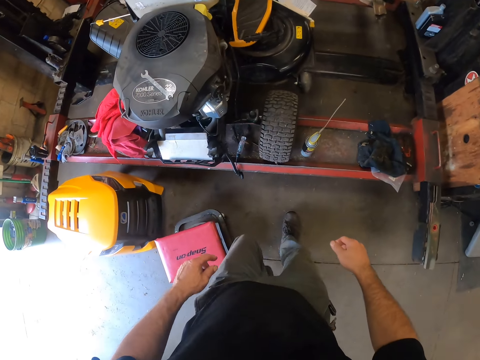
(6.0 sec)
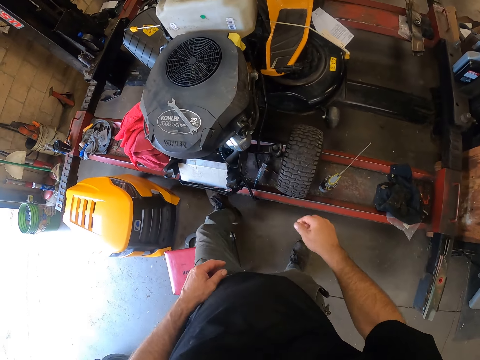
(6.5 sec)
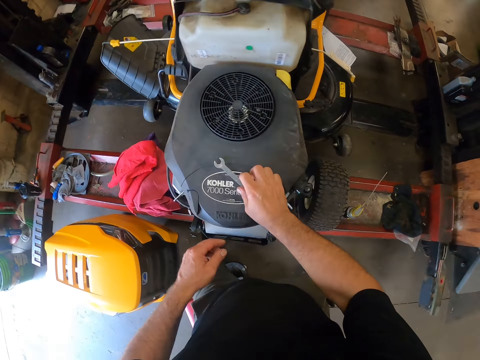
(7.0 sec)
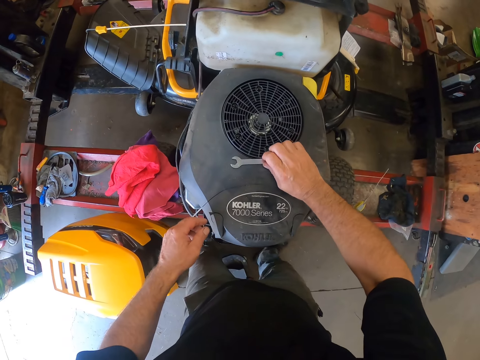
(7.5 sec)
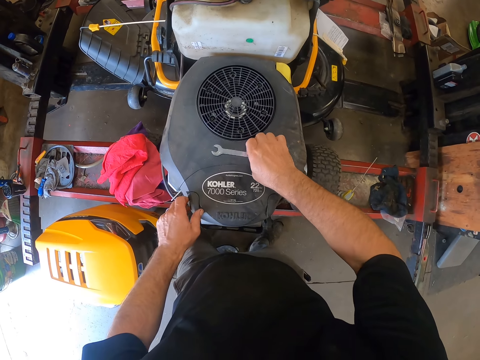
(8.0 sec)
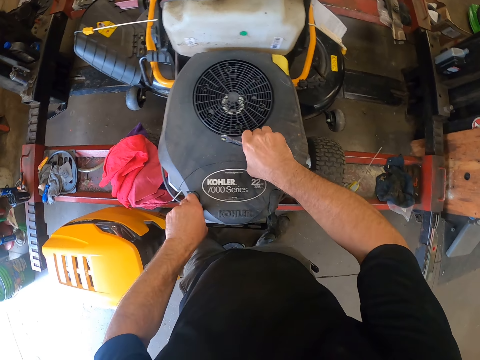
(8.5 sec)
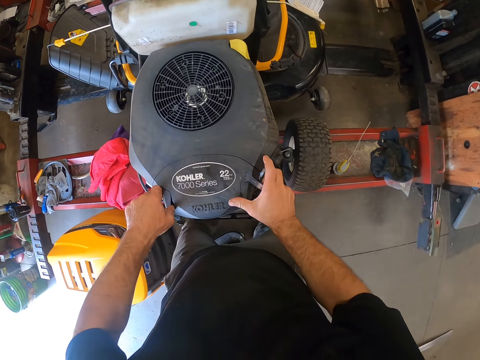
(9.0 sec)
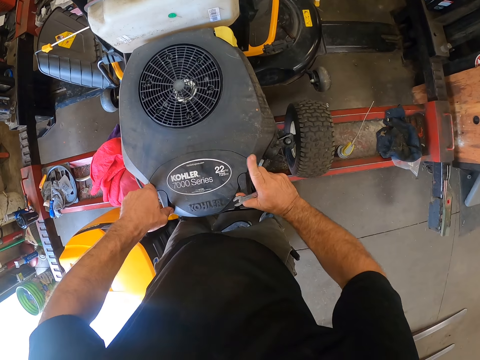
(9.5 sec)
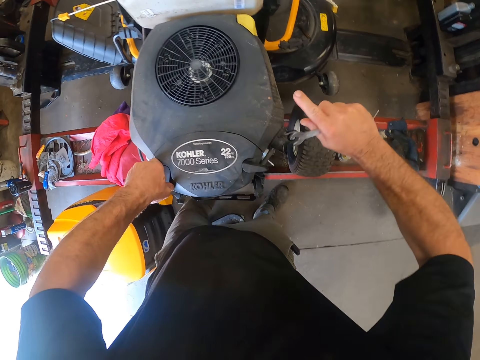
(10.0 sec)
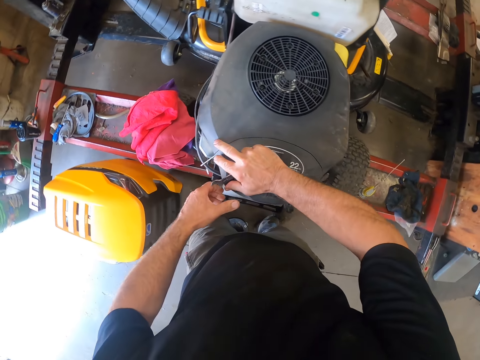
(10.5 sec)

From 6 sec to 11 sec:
The camera wearer picks up a wrench or spanner from a mower engine with his right hand. He moves the spanner on the ride-on lawn mower. He removes the cover of the mower engine with his hands.

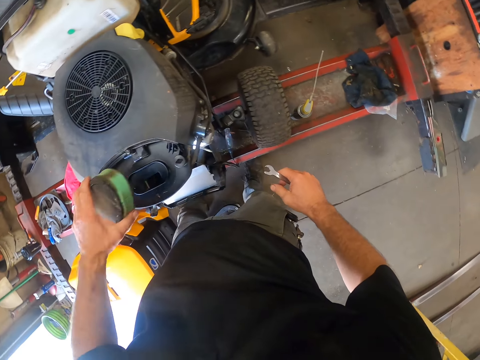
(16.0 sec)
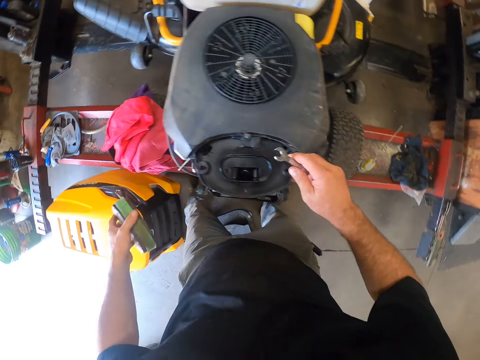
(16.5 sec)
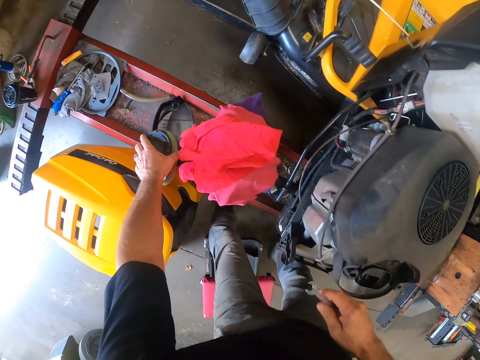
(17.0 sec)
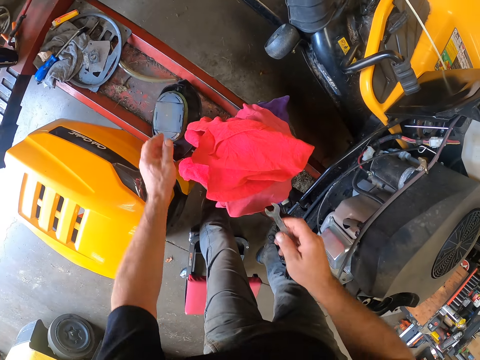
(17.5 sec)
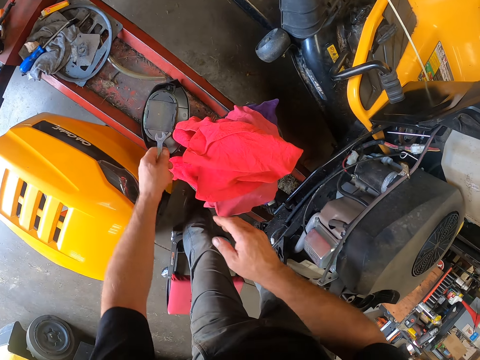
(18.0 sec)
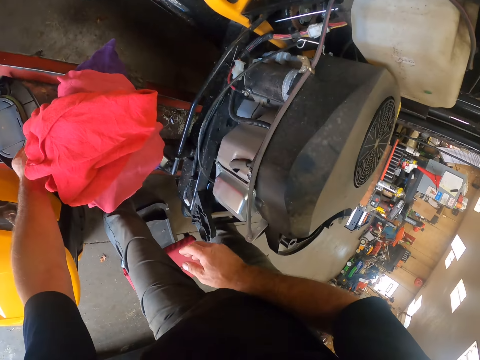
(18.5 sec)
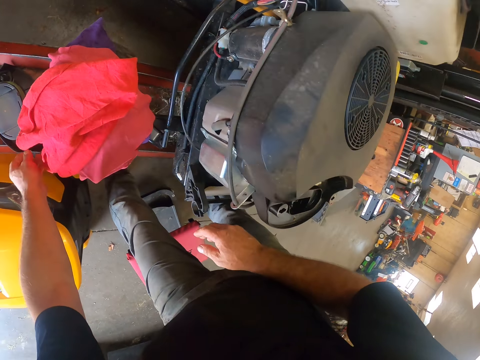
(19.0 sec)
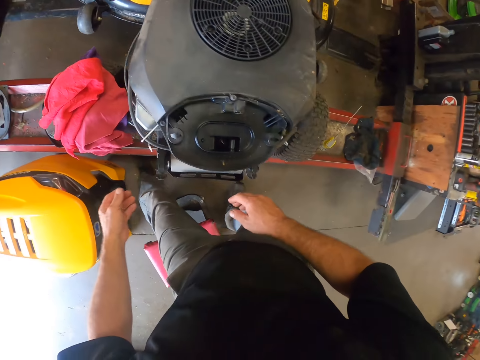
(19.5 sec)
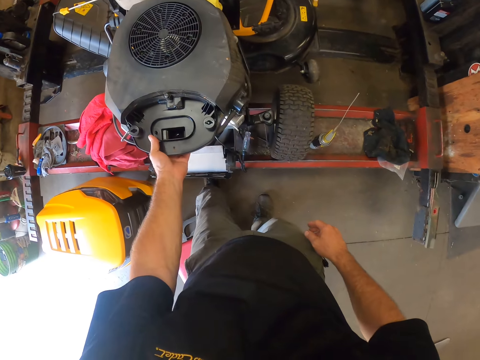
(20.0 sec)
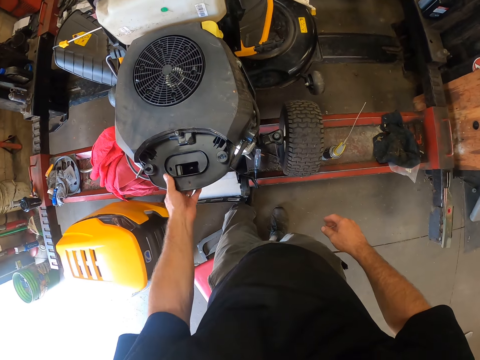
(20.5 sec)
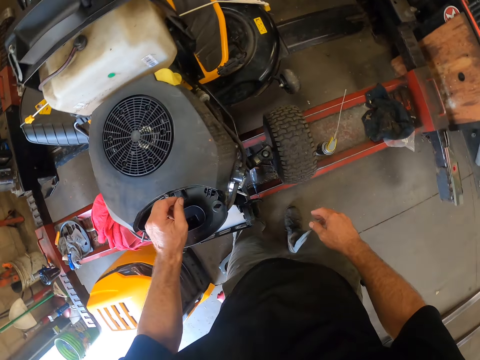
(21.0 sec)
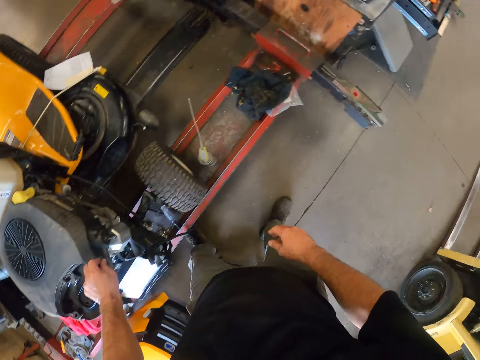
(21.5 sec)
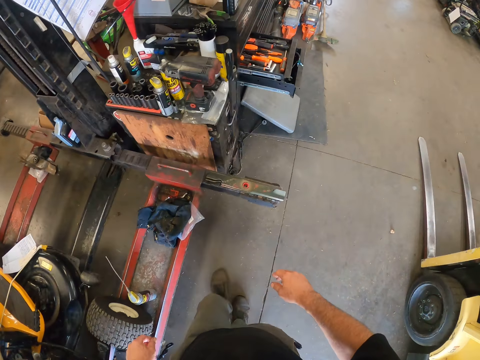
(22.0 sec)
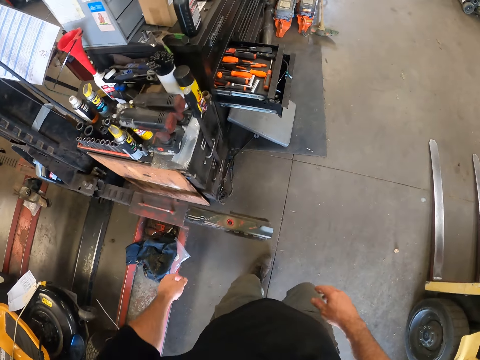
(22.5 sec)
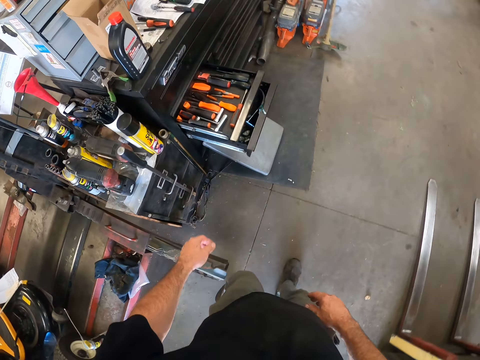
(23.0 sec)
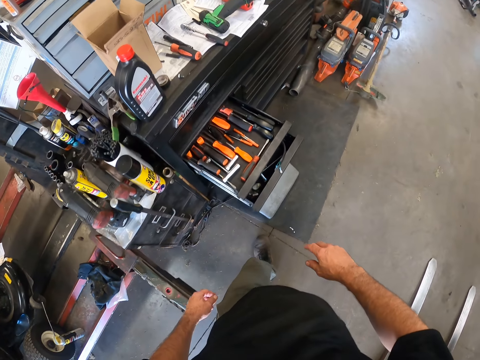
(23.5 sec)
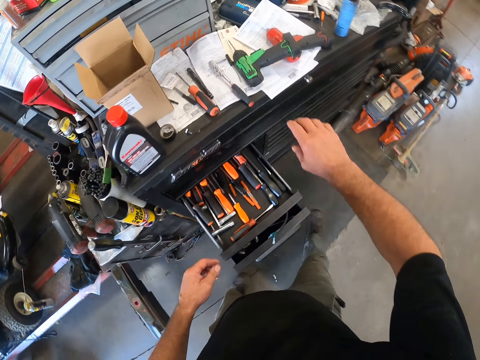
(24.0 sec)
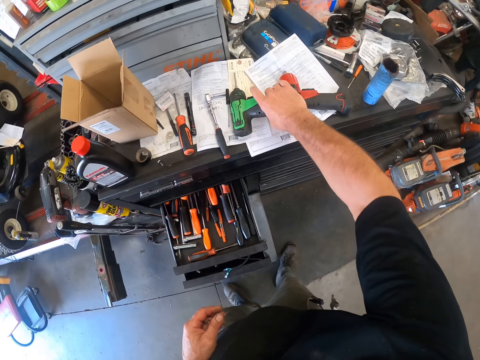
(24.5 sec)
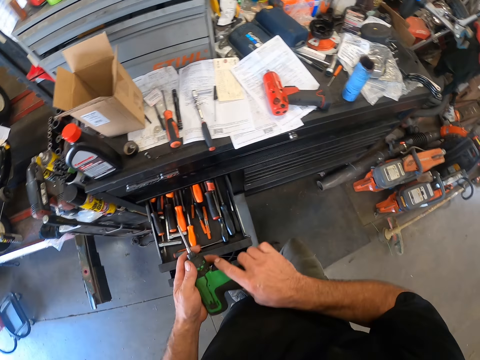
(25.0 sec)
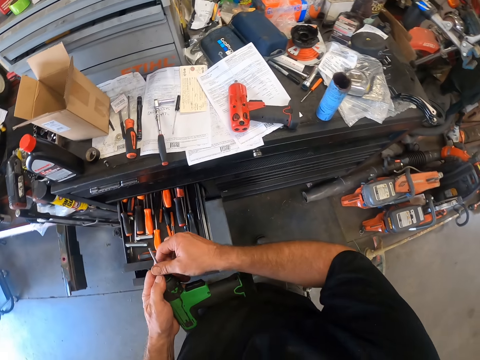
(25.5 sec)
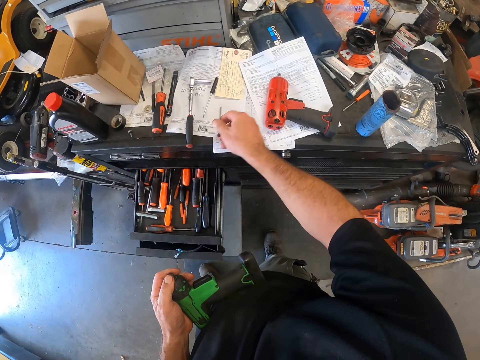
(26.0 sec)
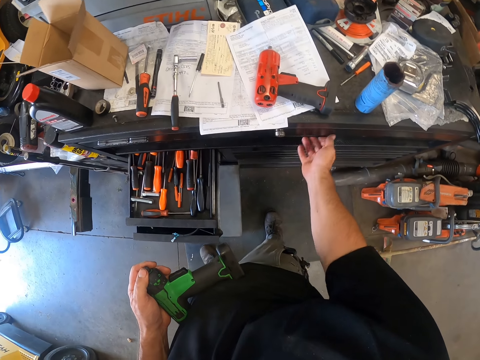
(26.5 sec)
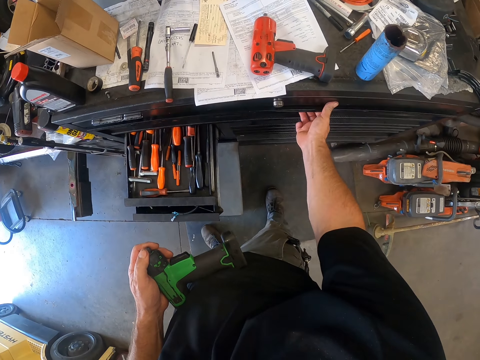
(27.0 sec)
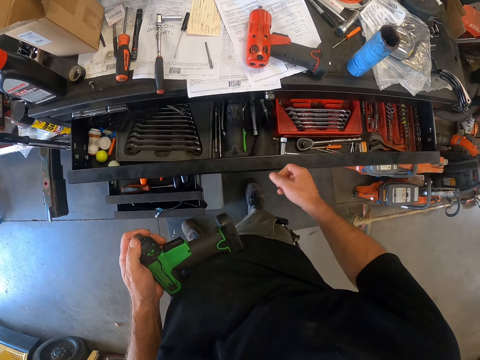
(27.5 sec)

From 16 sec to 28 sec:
The camera wearer drops the foam on the metal stand. He transfers the wrench from his right hand to his left hand and drops the wrench into the cover of the ride-on lawn mower with his left hand. He touches the mower engine with his left hand. He holds the ride-on lawn mower with his left hand. He walks around the garage. He moves towards a cabinet in the workshop. He picks up a cordless drill driver or electric drill from the top of the cabinet with his right hand. He turns the electric drill to his left hand. He removes a drill bit from the cordless drill driver with his right hand. He drops the drill bit on the cabinet with his right hand. He opens the drawer with his right hand.

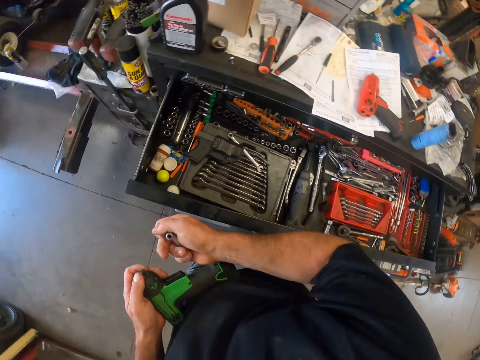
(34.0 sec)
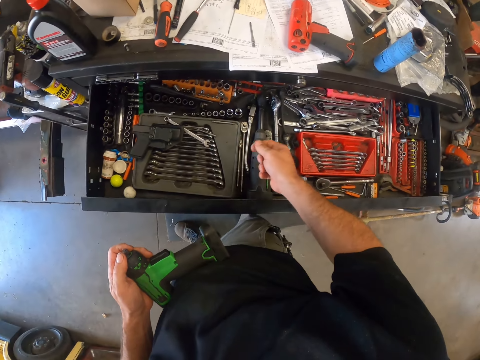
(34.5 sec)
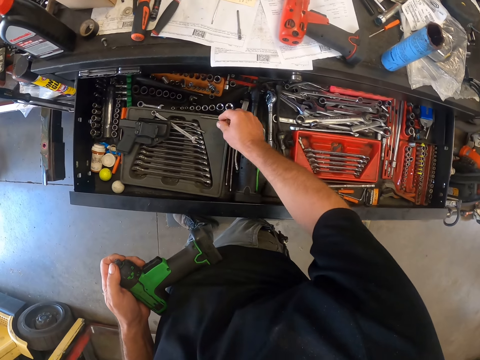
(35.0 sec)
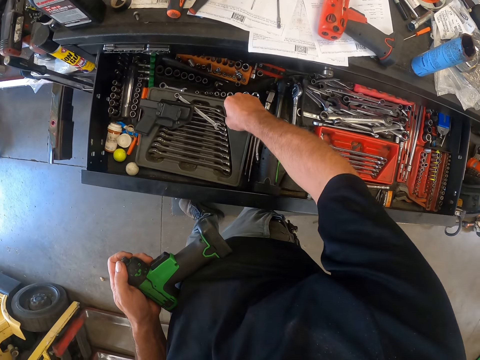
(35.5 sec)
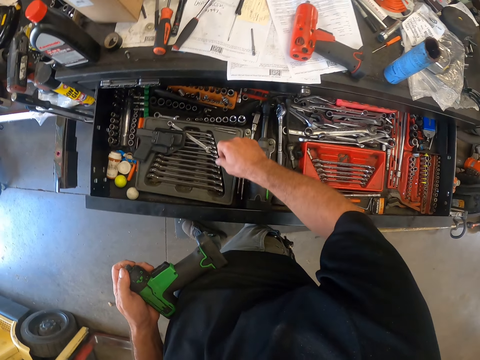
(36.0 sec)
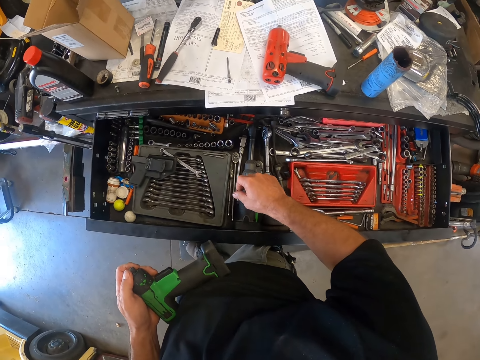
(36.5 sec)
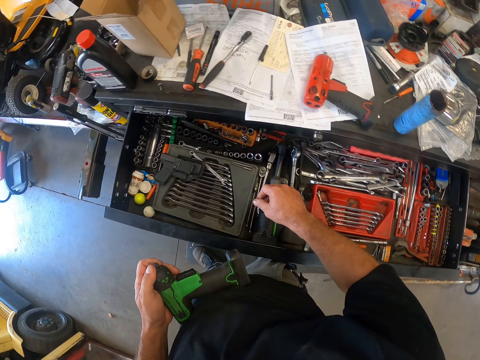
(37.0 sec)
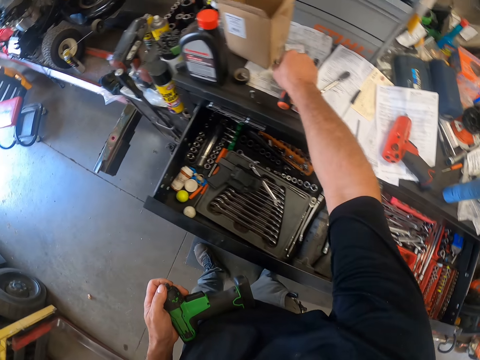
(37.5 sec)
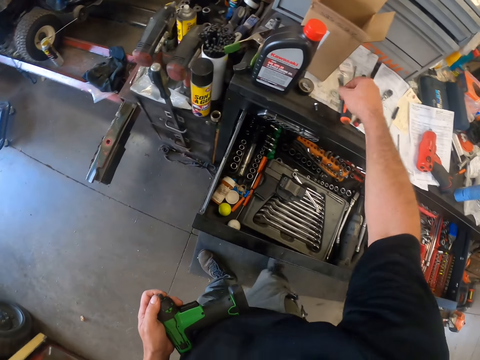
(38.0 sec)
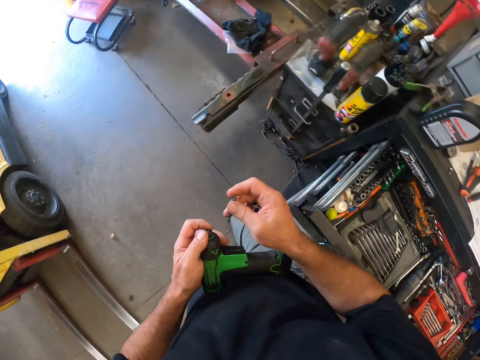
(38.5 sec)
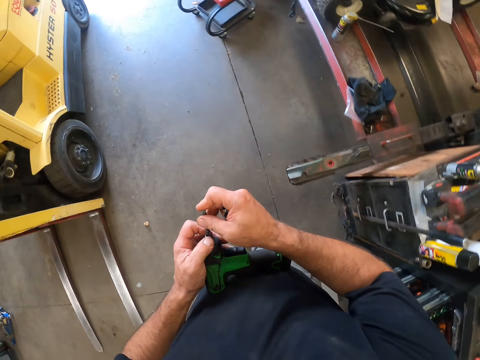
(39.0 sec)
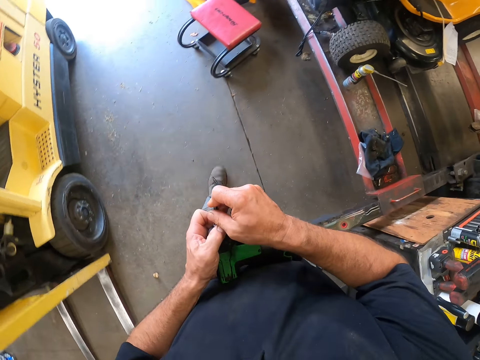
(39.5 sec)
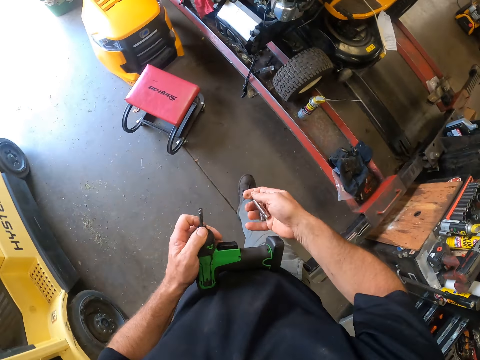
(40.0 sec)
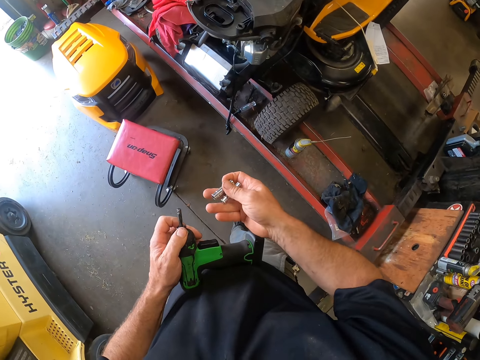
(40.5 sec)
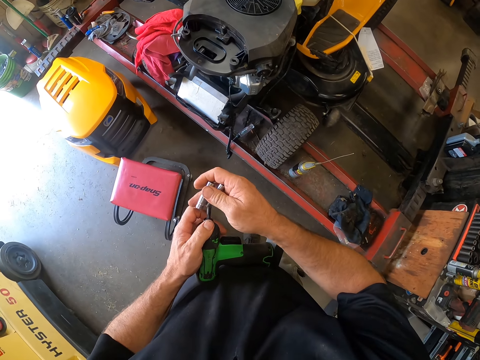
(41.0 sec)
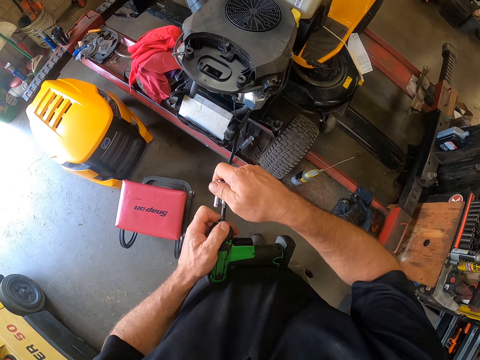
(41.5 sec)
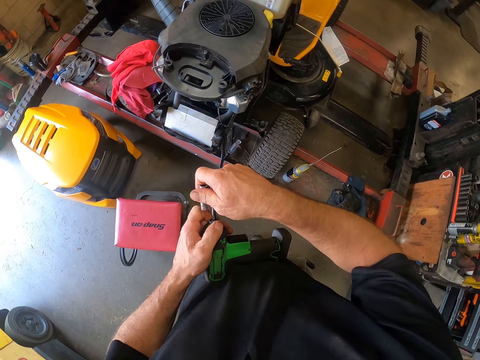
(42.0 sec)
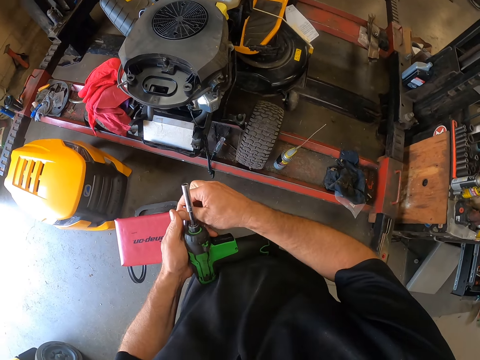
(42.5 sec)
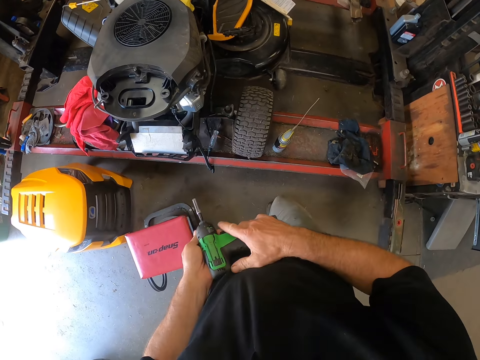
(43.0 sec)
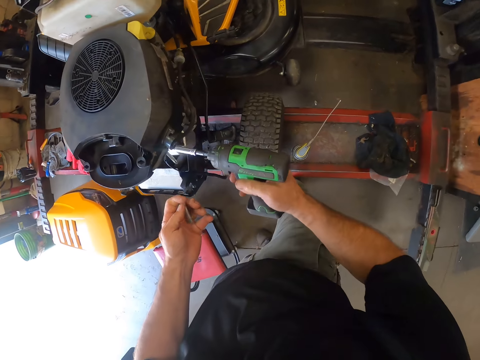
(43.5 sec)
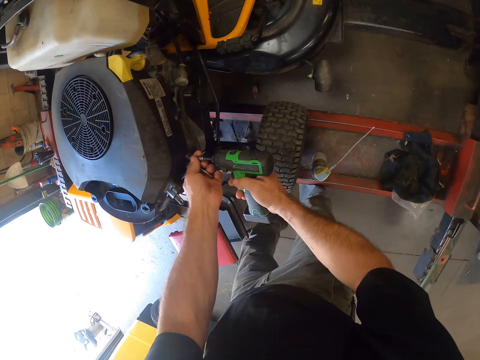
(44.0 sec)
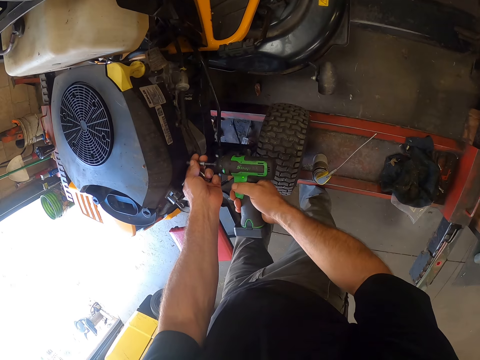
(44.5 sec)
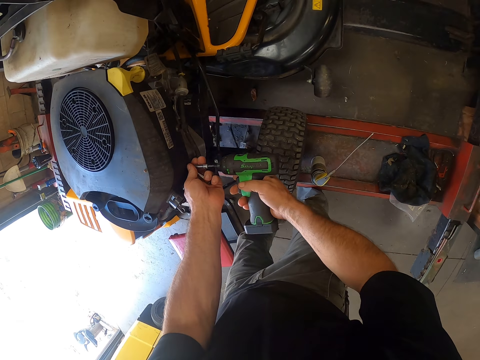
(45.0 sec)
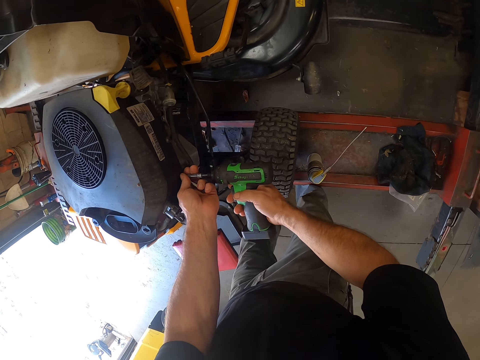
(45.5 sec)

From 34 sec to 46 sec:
The camera wearer moves a drill bit in the drawer with his right hand. He stares at the tools in the drawer. He picks up the drill bit from the table with his right hand. He fixes the drill bit into the cordless drill driver or electric drill. He walks around the garage. He fixes the socket or socket wrench into the cordless drill driver. He turns the socket wrench to his left hand. He turns the electric drill to his right hand. He loosens bolts from the mower engine with the cordless drill driver.
